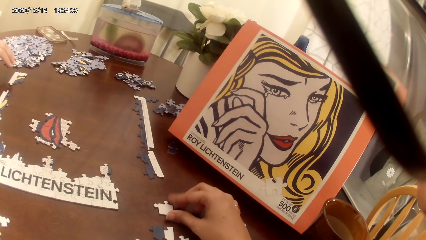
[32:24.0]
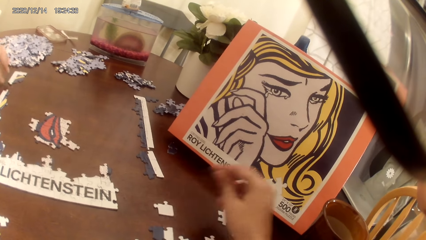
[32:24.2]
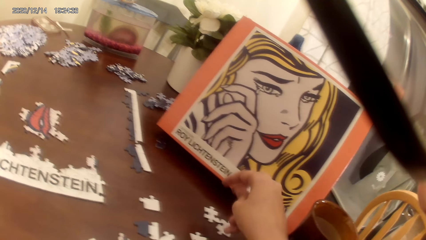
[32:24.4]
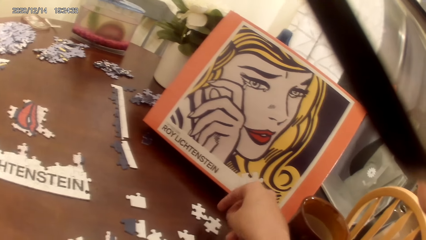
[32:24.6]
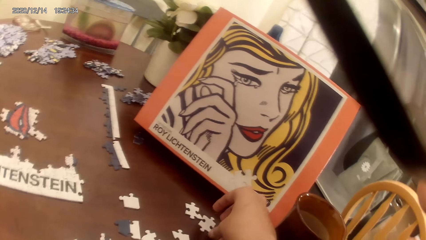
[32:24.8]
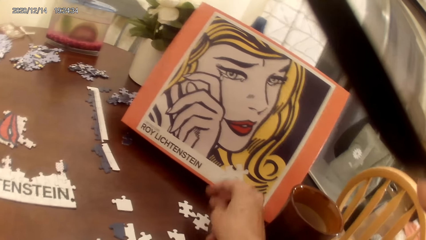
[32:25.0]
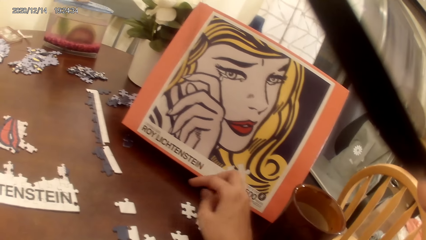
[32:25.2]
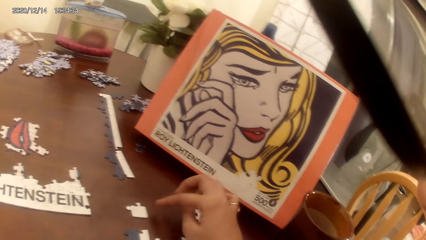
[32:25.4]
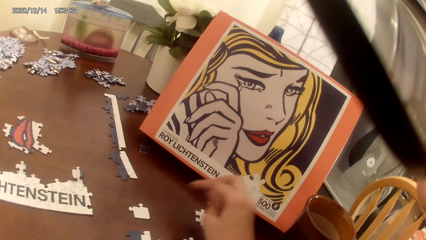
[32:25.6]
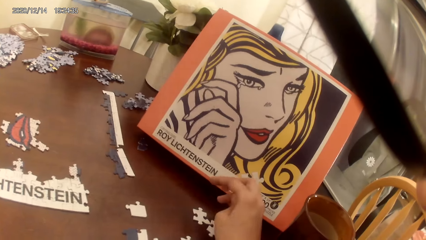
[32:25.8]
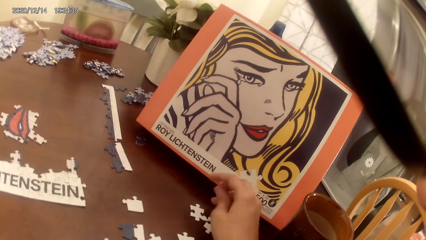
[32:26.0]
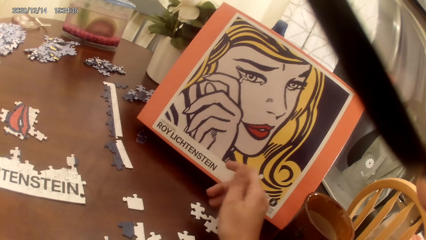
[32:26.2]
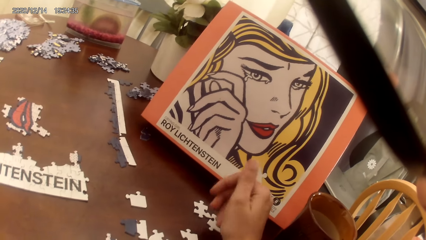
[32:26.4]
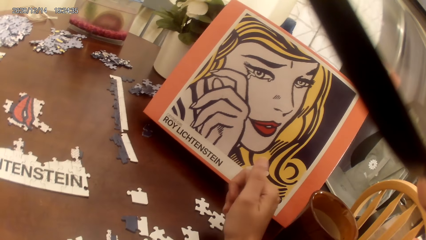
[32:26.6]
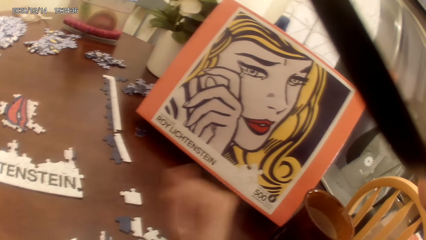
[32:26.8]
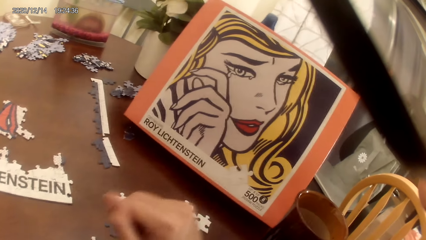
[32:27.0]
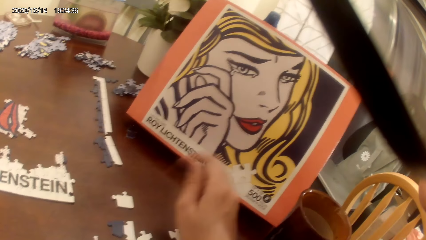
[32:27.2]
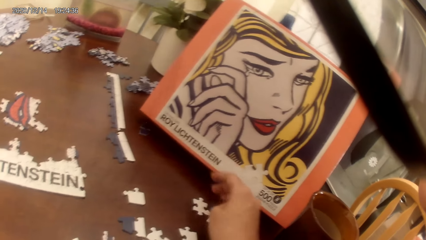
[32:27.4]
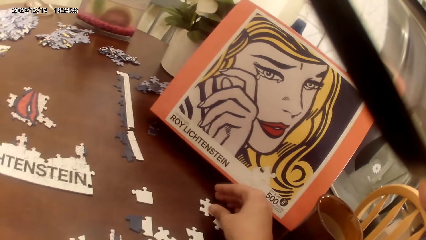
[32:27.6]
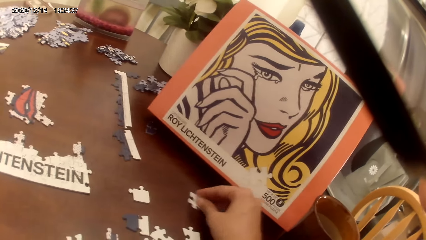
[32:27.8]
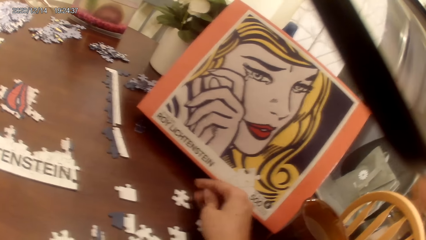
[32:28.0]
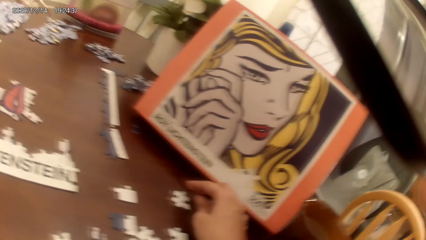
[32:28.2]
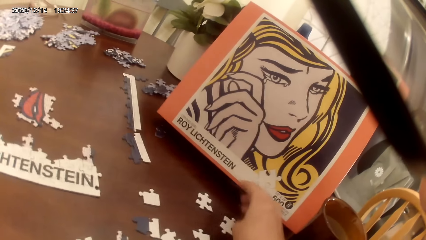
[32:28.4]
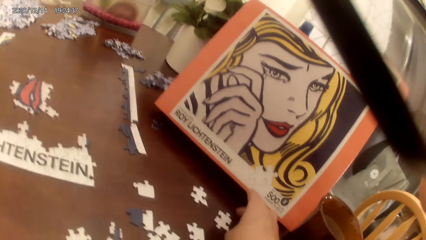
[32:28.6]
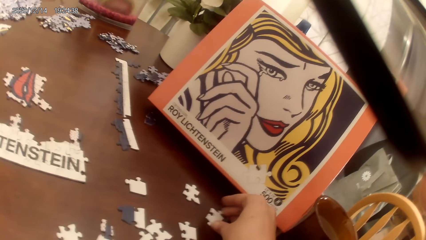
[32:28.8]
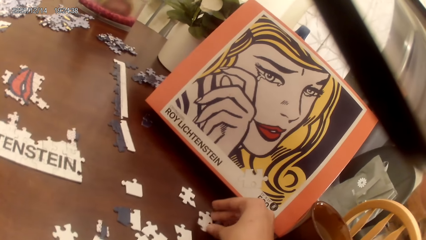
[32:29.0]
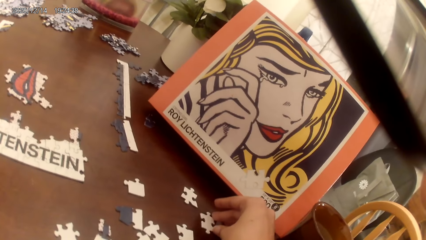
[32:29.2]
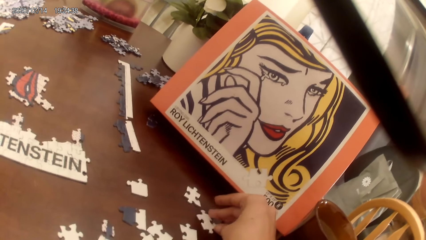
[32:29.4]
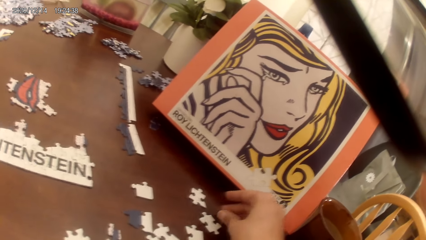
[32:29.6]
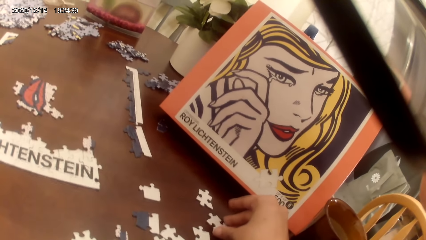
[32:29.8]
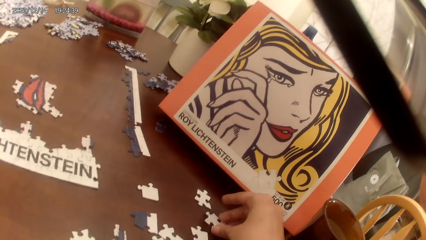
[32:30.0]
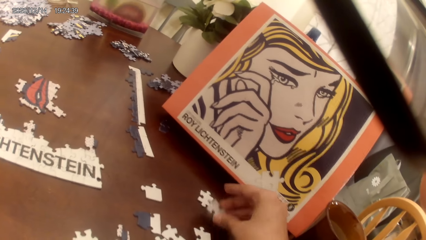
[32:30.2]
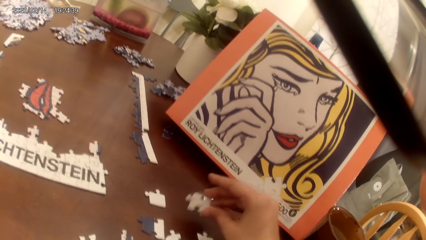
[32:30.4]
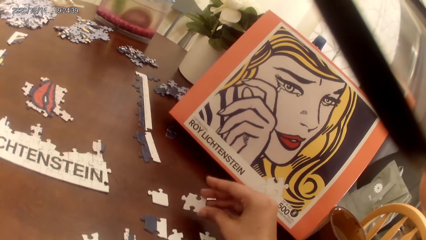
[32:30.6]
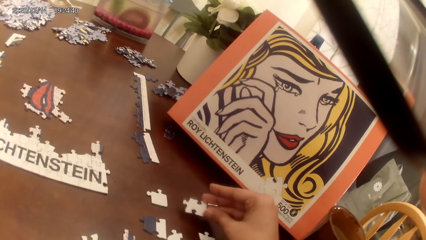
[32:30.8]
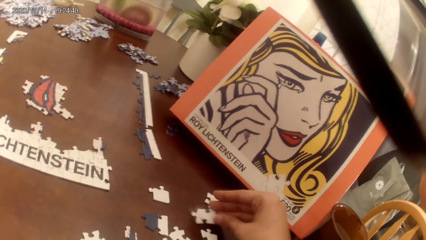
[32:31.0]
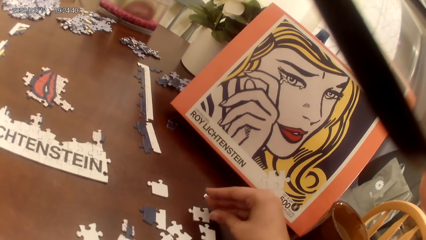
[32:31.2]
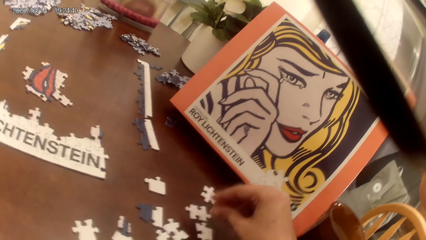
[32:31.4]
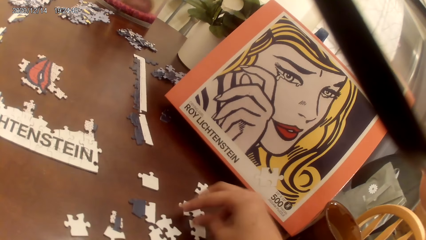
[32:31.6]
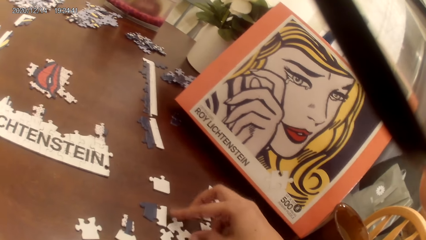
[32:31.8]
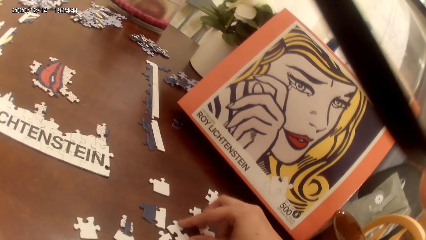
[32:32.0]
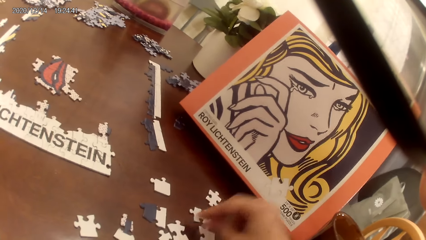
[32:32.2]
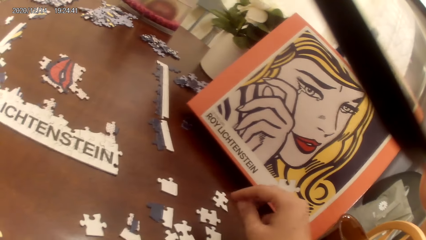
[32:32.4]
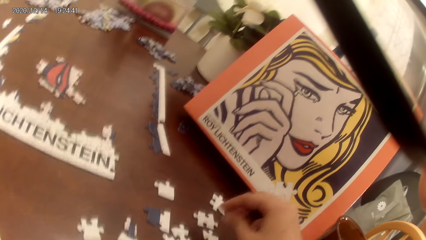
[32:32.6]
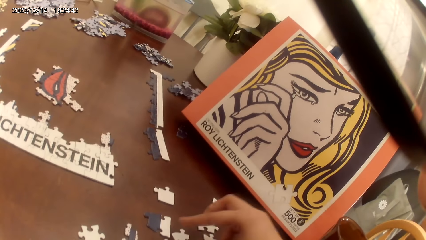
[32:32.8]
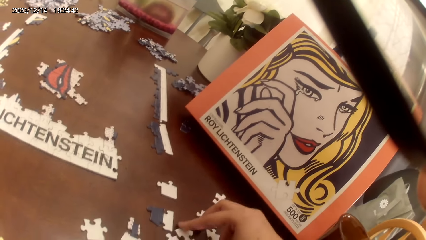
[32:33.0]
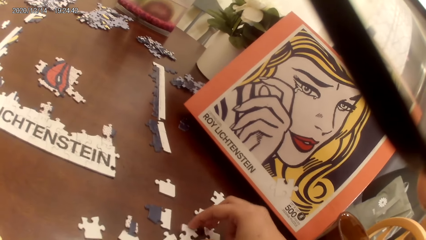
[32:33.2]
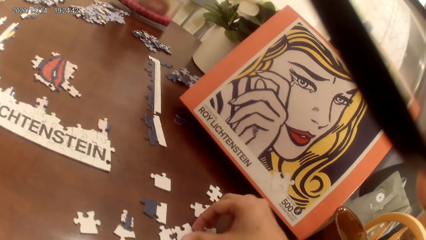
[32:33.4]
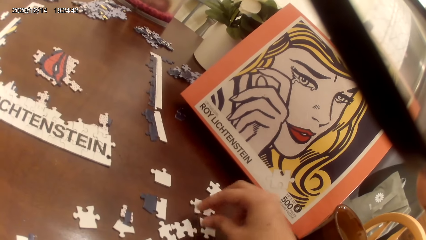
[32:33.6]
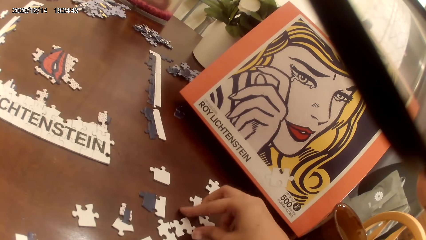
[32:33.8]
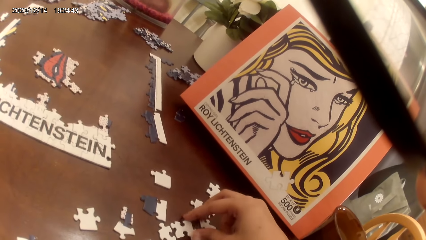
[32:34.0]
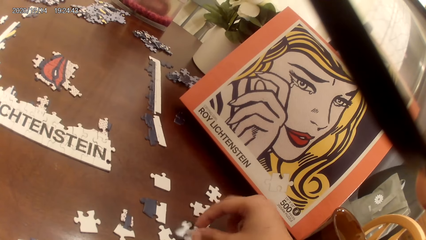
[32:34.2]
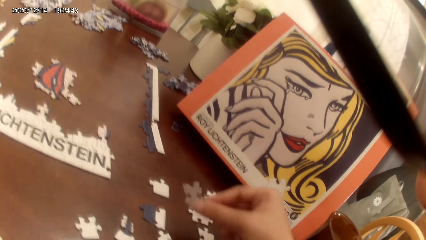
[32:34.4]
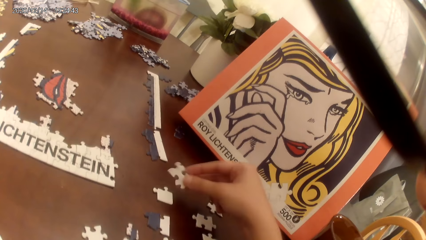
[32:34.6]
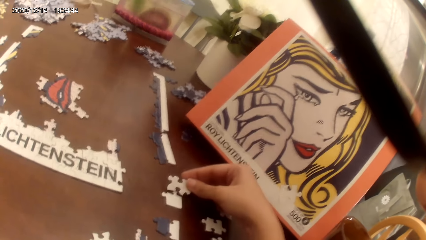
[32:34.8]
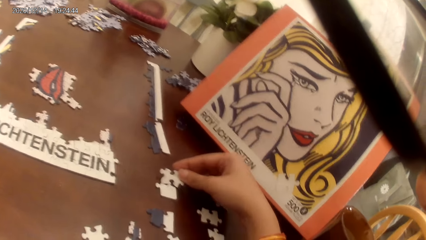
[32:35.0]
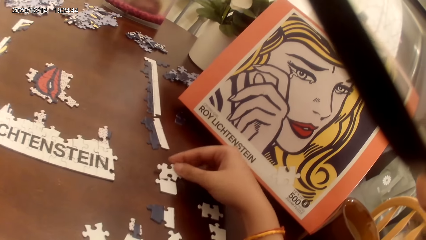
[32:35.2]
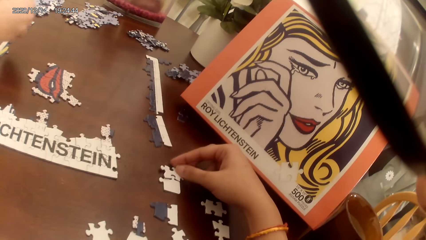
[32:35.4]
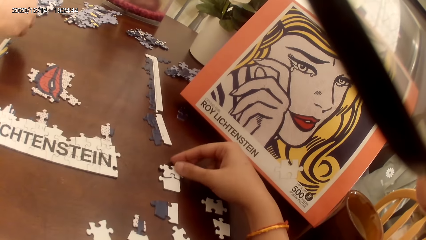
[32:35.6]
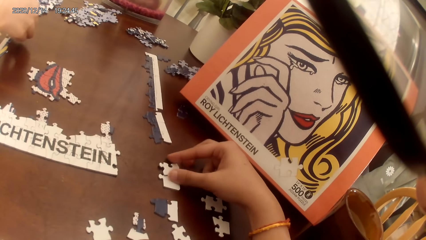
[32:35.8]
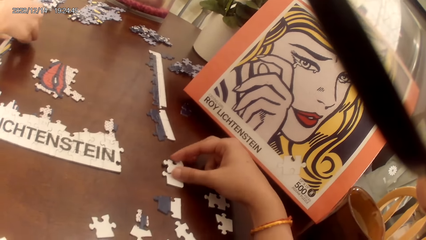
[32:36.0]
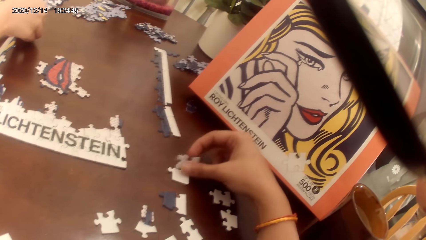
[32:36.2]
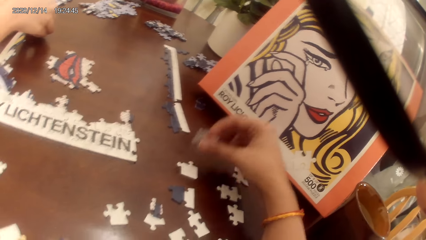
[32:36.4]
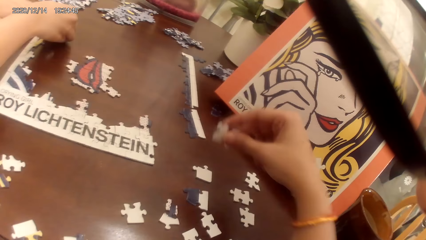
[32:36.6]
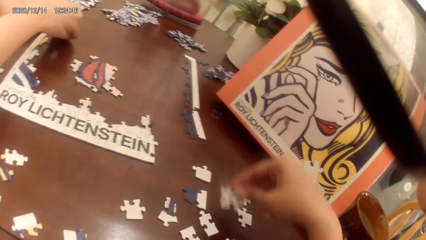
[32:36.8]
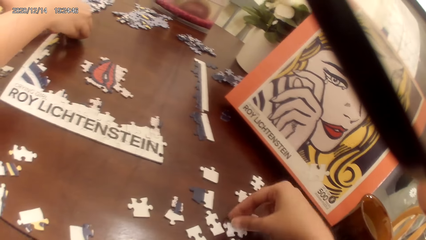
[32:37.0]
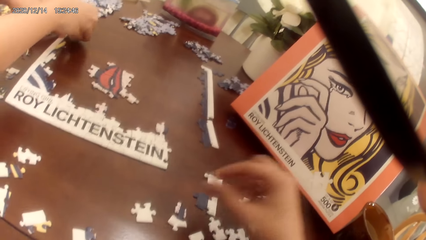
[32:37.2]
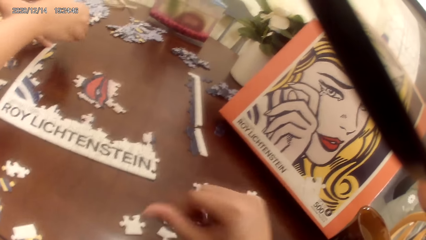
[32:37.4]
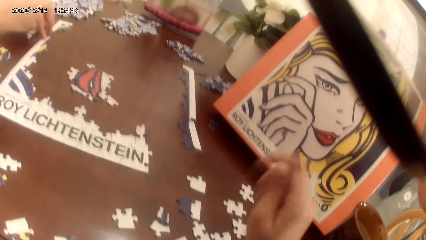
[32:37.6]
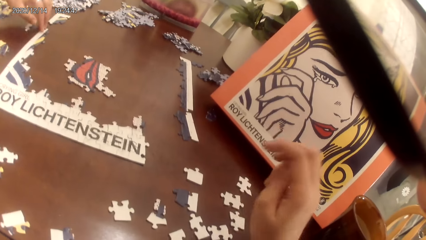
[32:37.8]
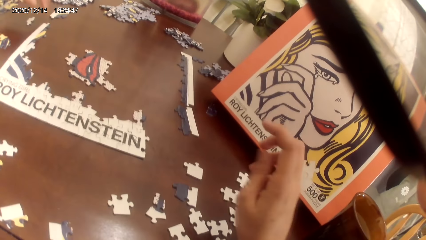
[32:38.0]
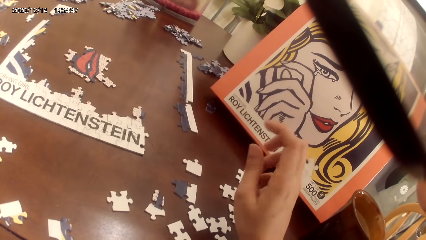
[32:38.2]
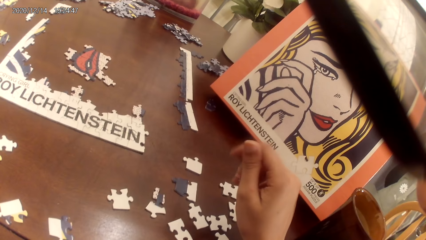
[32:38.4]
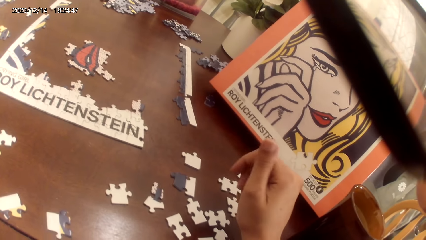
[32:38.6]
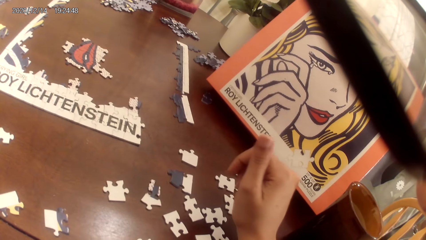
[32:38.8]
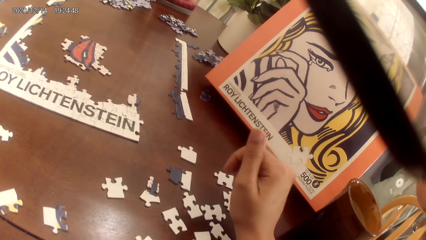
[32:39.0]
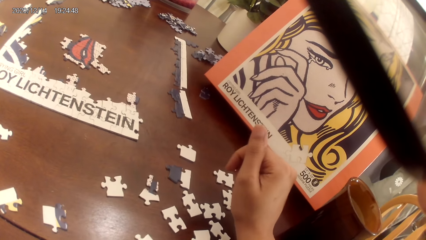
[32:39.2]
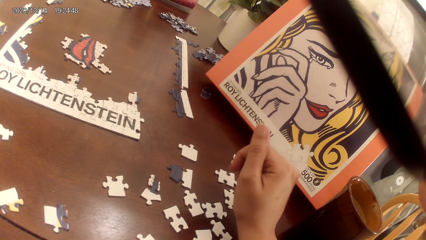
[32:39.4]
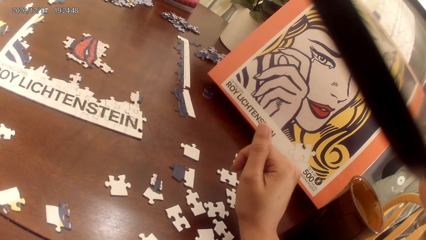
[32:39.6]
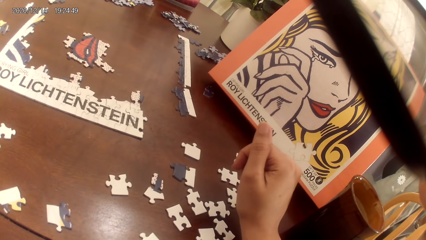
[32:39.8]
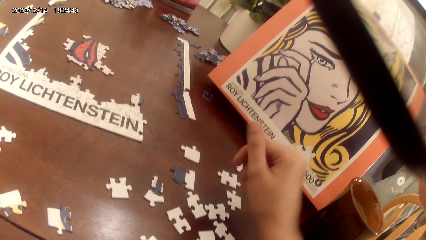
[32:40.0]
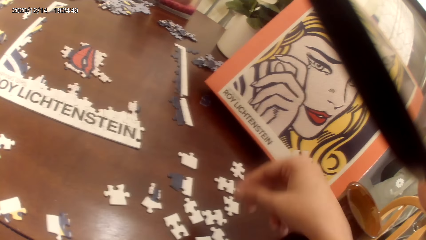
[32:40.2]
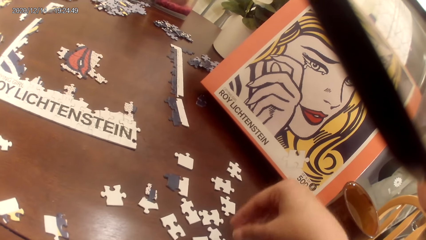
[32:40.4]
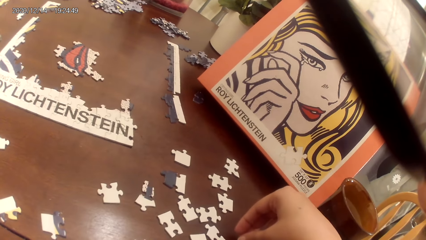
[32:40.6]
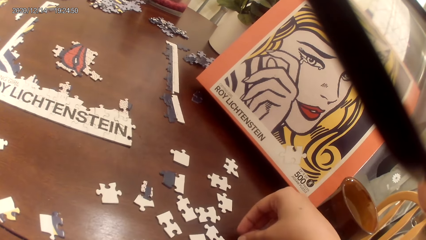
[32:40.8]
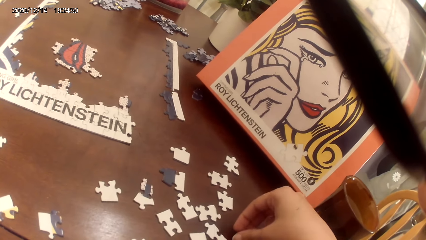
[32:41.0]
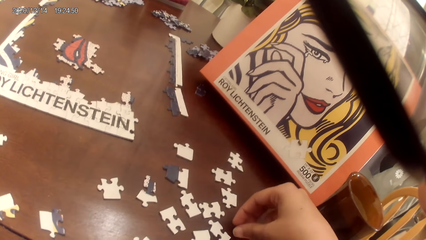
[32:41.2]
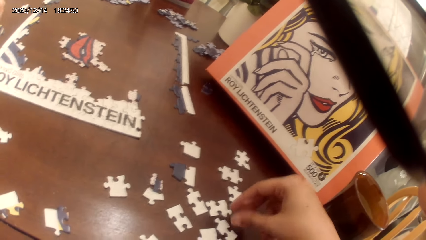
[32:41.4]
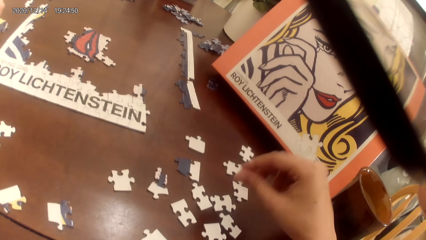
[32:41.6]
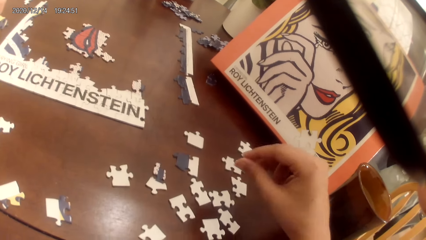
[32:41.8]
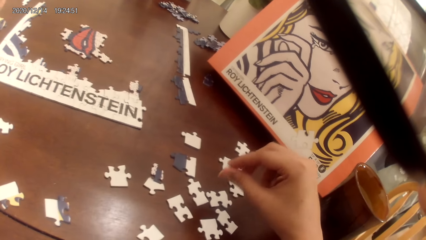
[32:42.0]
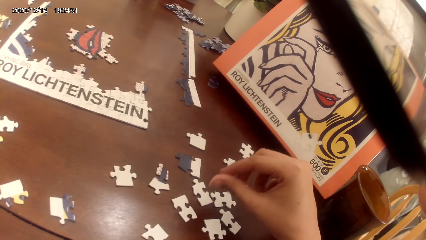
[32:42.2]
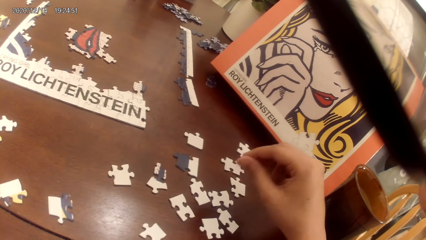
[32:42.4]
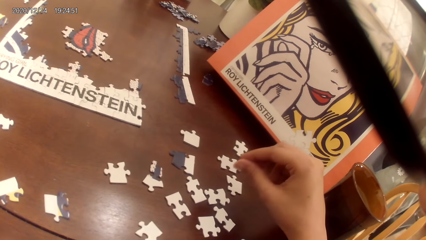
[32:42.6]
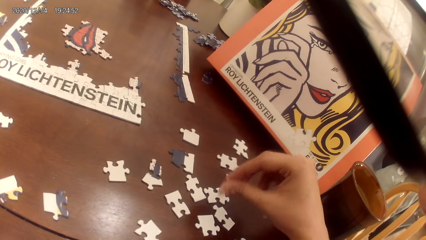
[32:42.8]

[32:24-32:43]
A person adjusts the puzzle piece. The camera wearer places puzzle pieces on the table. They look around. They push the puzzle piece. They adjust the puzzle pieces. They pick up the puzzle piece. They place the puzzle pieces on the table. They adjust the puzzle pieces. The person places a puzzle piece on the table. The camera wearer looks around.
